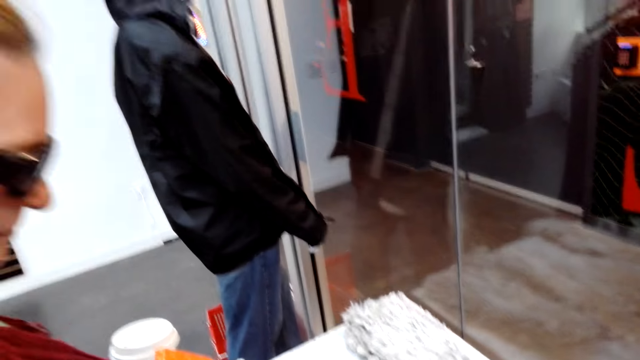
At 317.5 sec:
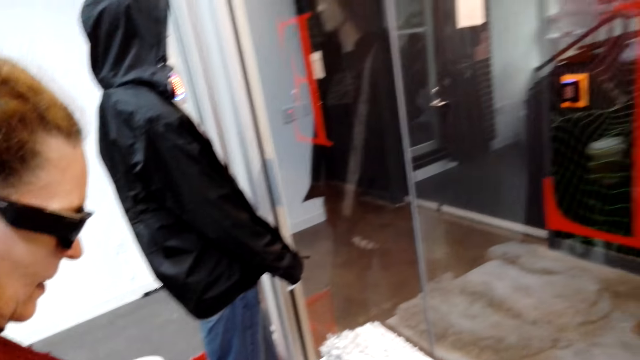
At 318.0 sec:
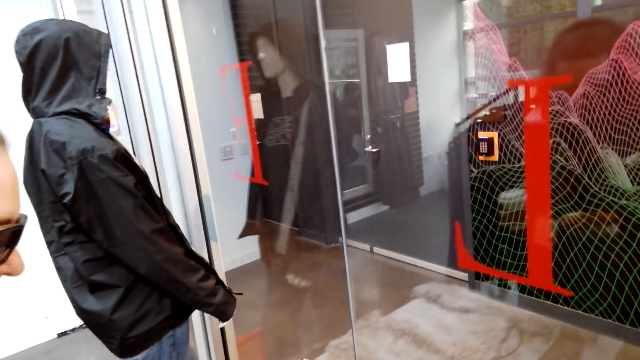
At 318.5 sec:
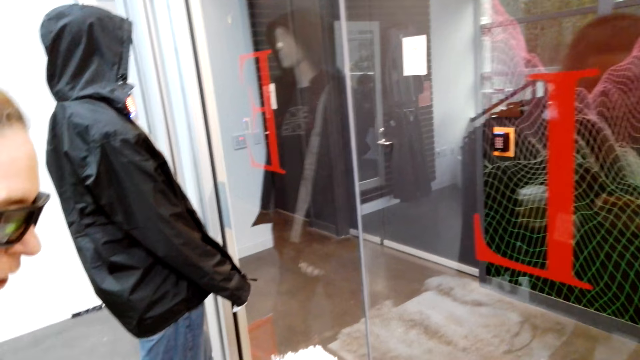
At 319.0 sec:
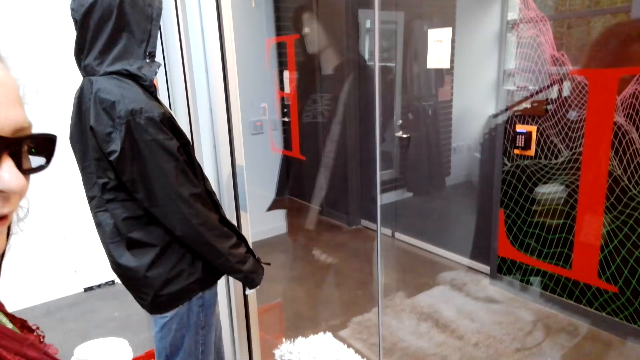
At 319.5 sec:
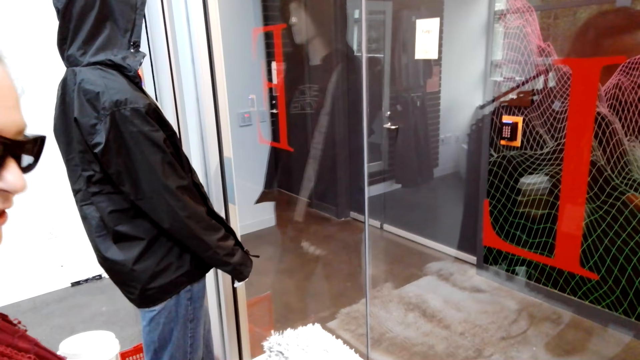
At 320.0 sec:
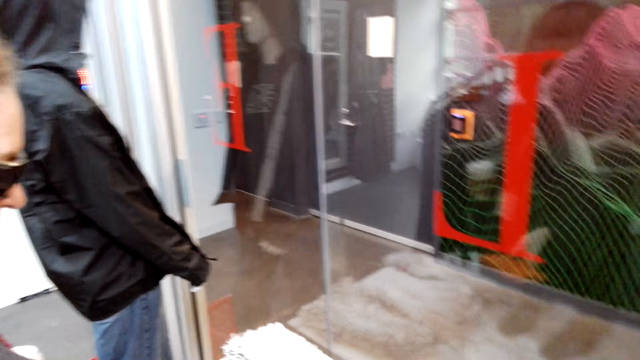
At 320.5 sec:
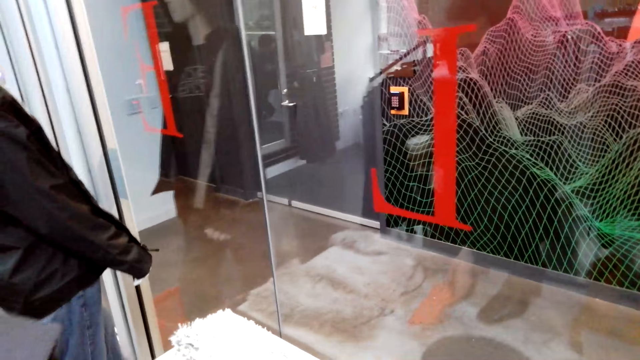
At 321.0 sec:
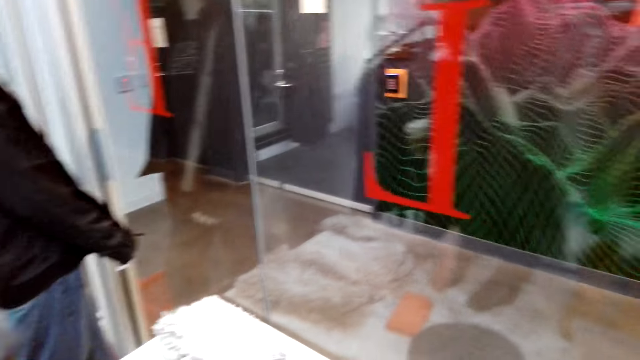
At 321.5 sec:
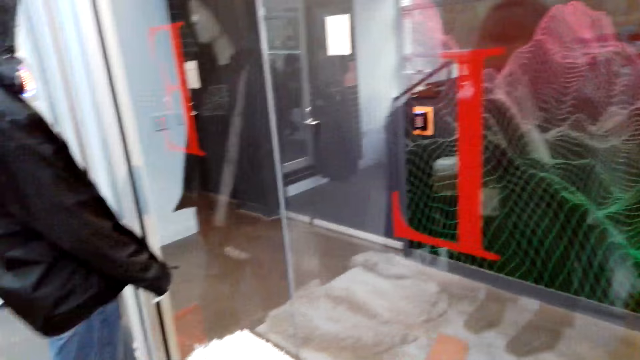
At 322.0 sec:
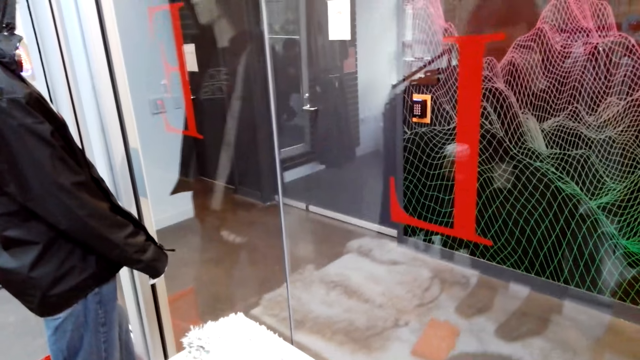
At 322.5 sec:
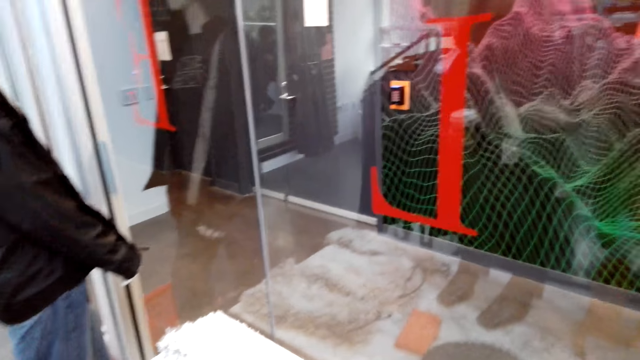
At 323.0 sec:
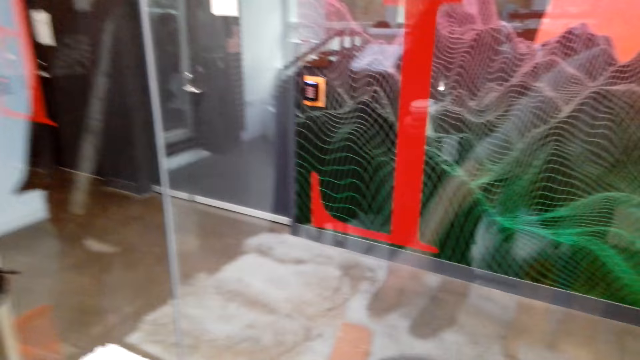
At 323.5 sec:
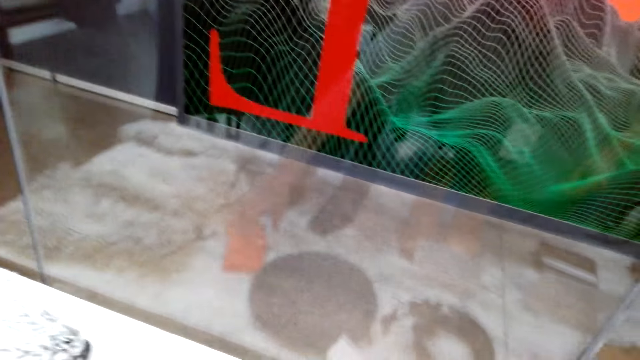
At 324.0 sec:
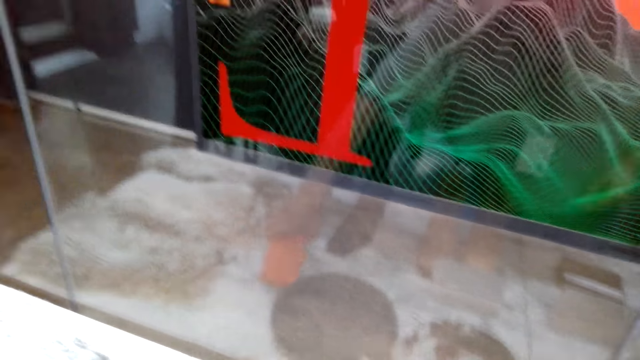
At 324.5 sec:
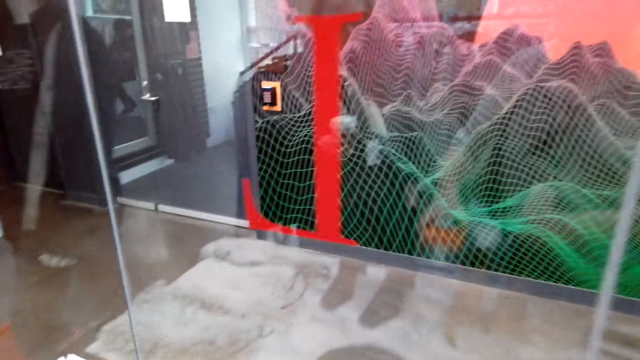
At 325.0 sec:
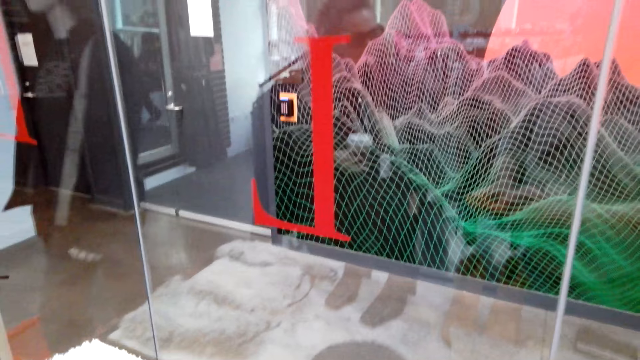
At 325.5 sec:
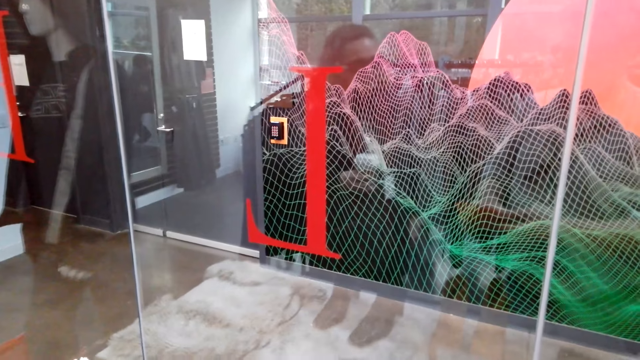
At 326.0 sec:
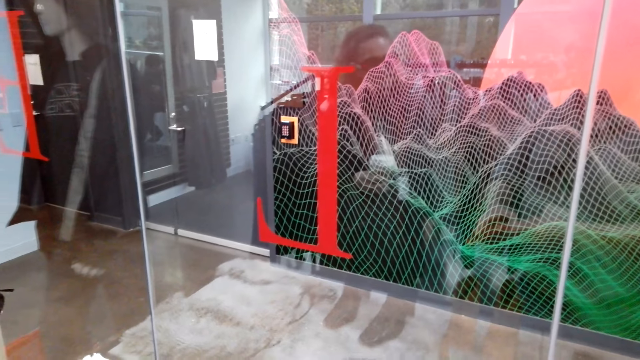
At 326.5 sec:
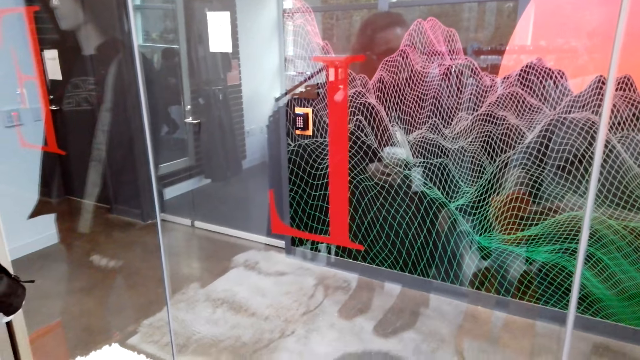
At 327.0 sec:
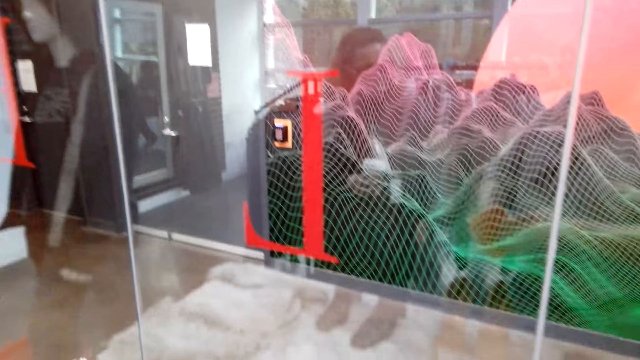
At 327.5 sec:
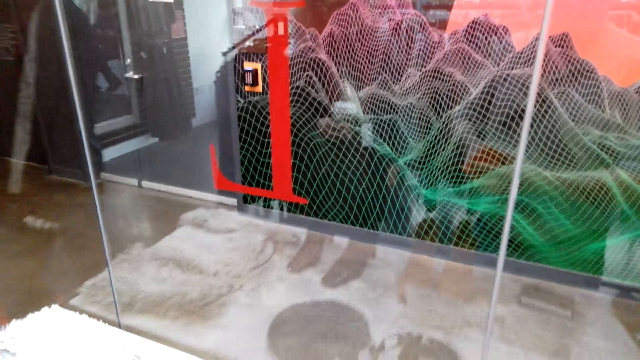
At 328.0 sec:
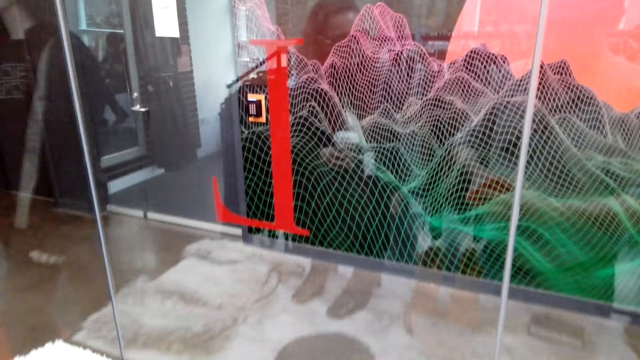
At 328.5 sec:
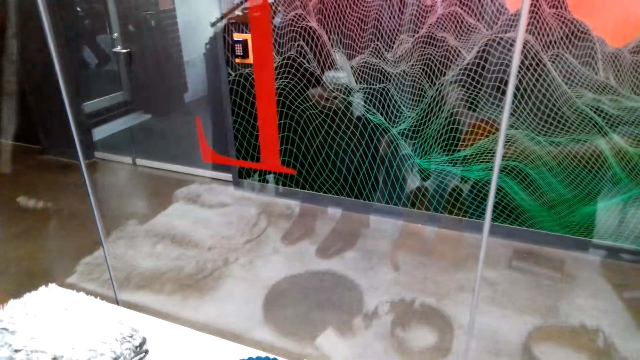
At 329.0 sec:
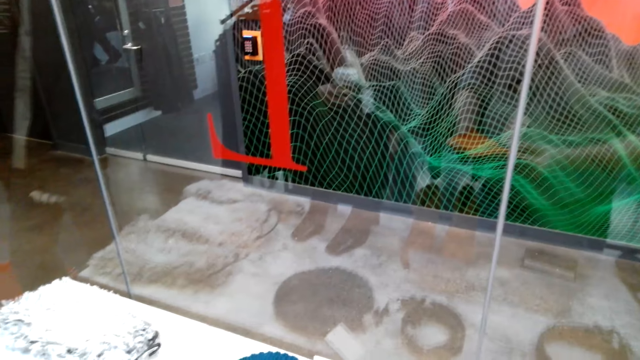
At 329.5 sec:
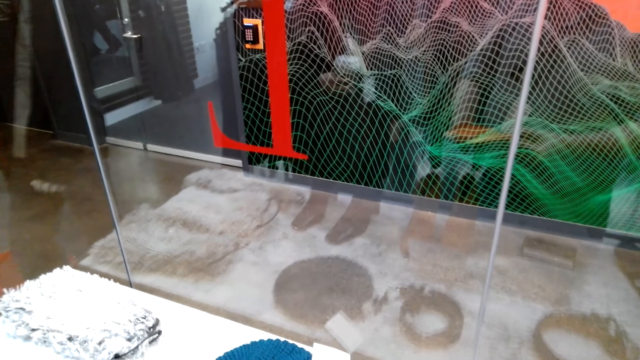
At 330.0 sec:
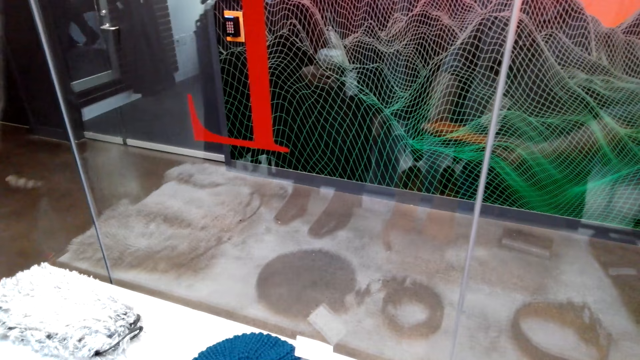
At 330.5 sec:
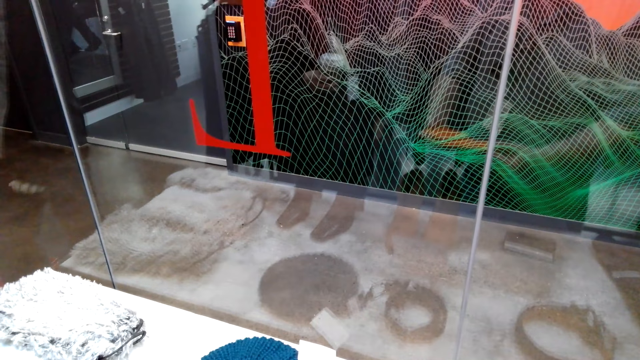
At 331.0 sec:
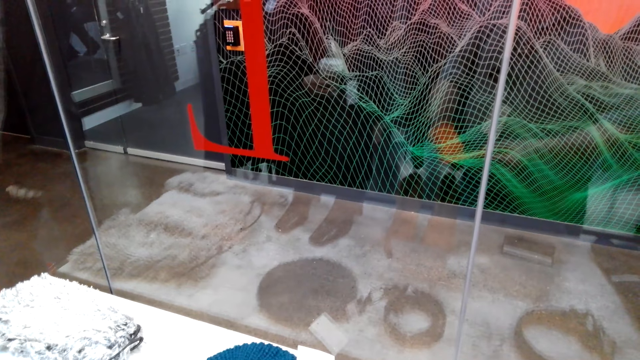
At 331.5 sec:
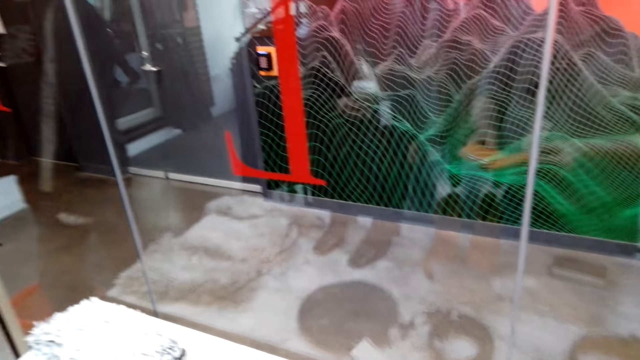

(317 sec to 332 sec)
The camera wearer looks around. A man looks down. A woman holds the purse. The woman puts down the purse. The camera wearer turns around. They hold the purse. They hold a phone. They pick up the purse. They turn around. They open the purse.

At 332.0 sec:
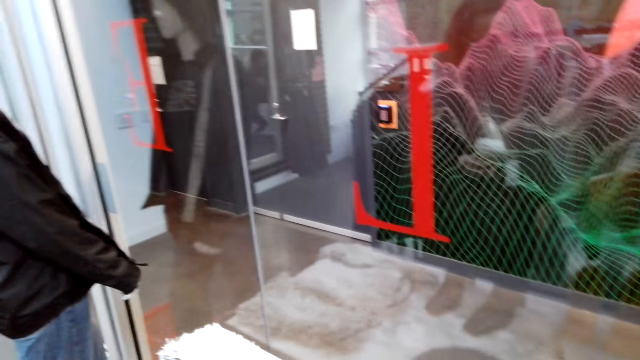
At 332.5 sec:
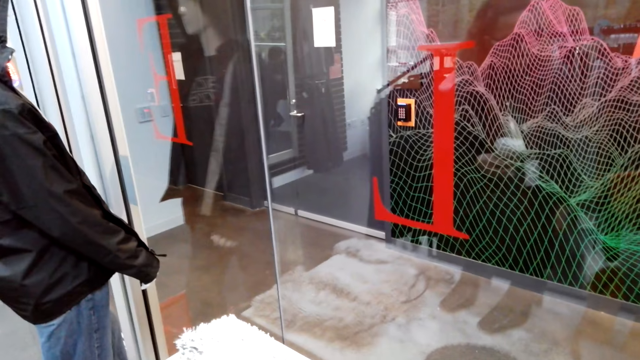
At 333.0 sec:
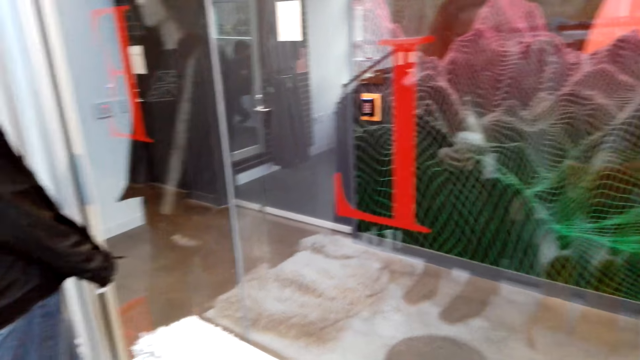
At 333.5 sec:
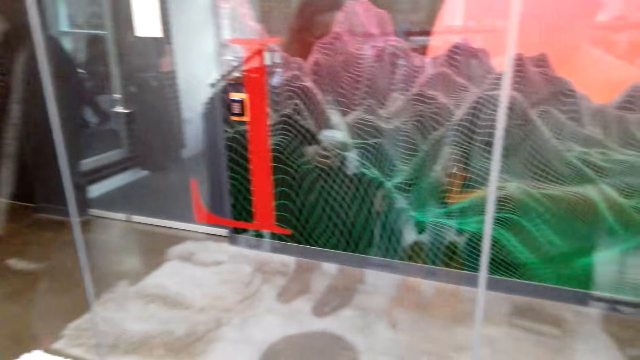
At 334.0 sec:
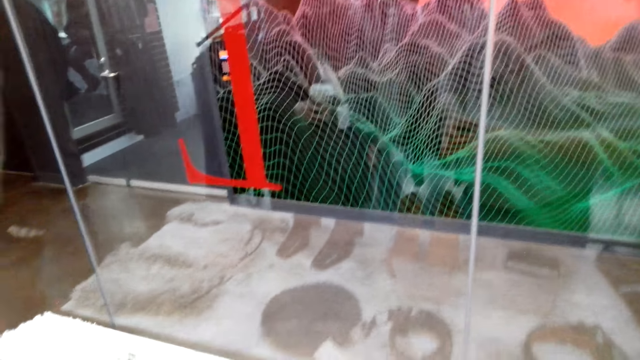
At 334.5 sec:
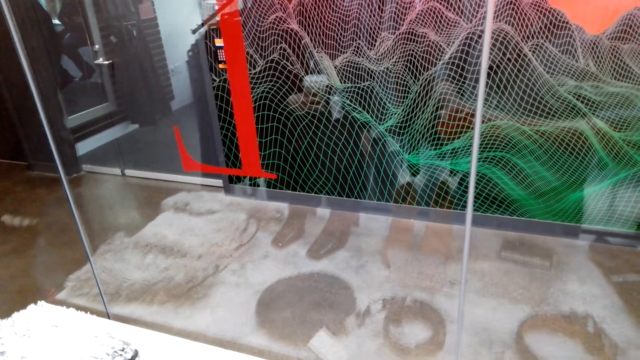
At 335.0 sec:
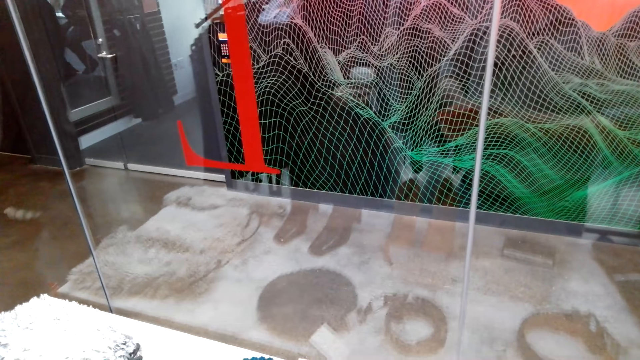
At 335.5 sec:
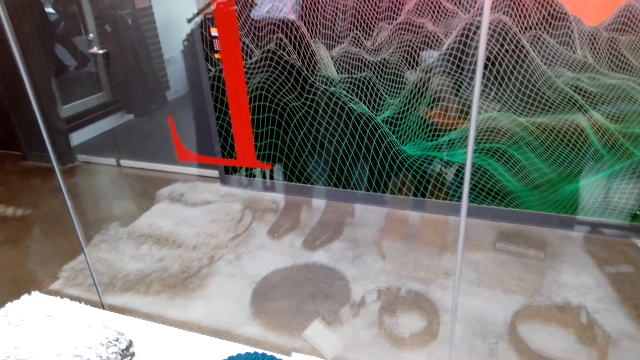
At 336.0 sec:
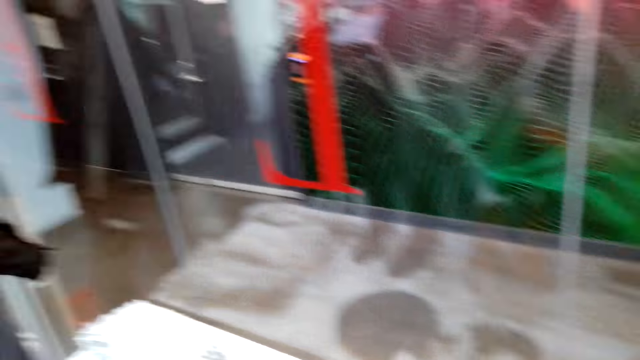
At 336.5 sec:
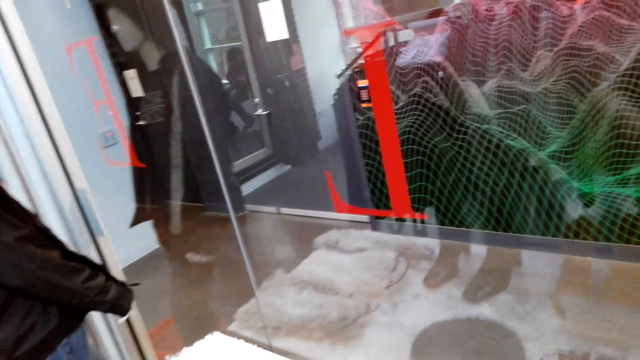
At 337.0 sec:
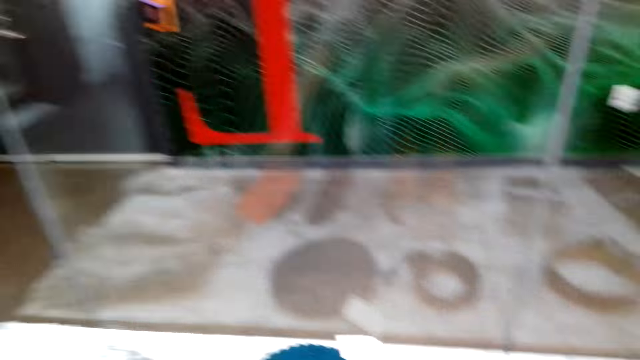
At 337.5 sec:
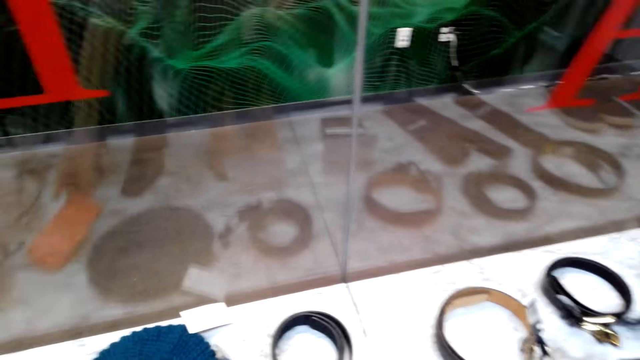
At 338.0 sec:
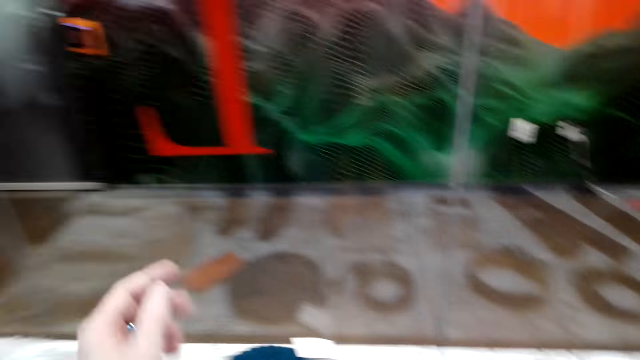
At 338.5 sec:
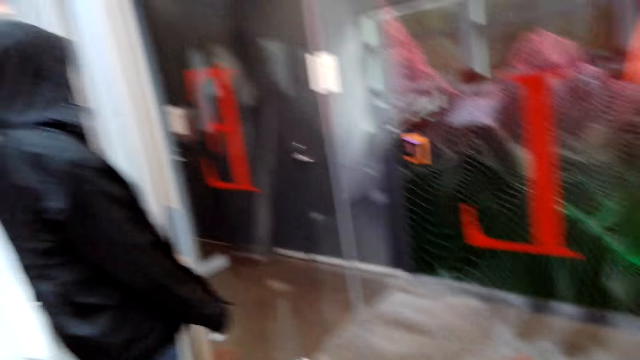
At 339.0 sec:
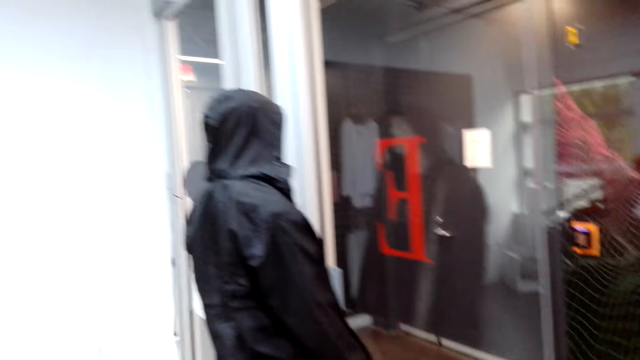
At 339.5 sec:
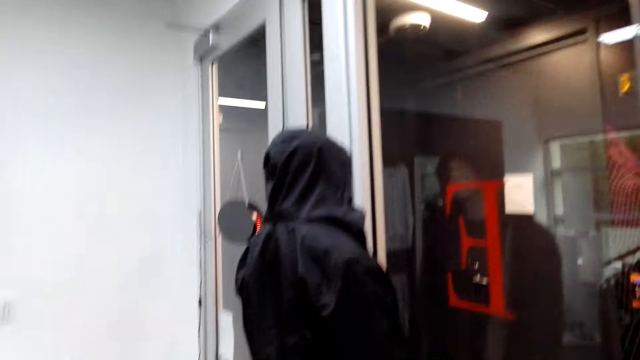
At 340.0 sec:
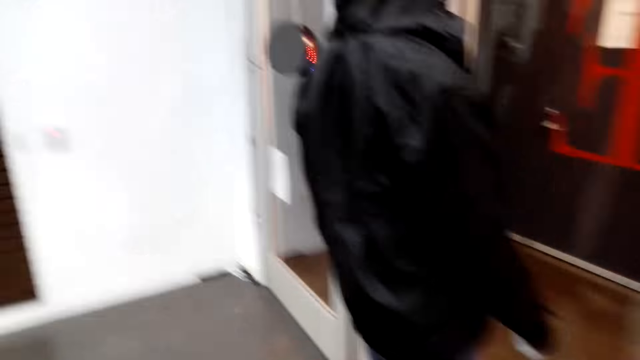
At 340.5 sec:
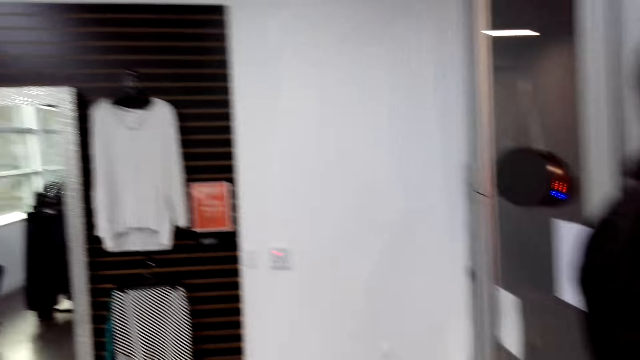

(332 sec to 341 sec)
The camera wearer checks the purse. They close the purse. They drop the purse. They look around.
